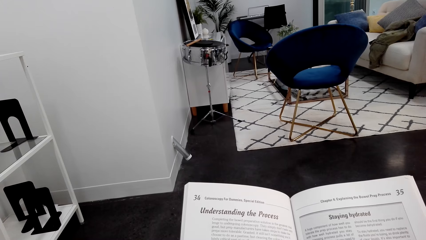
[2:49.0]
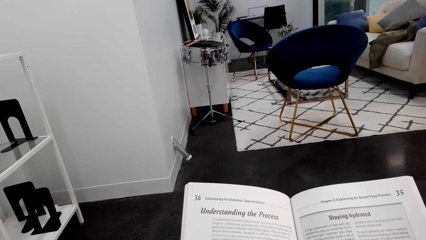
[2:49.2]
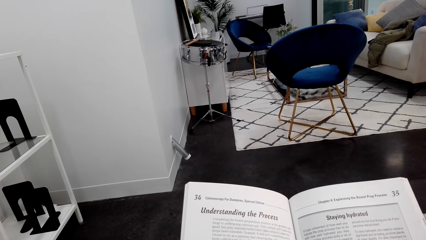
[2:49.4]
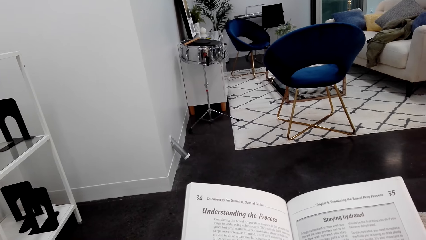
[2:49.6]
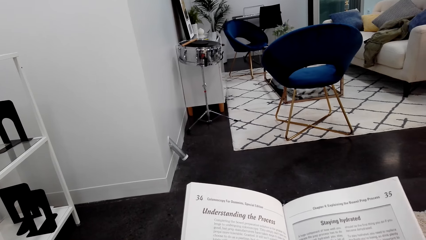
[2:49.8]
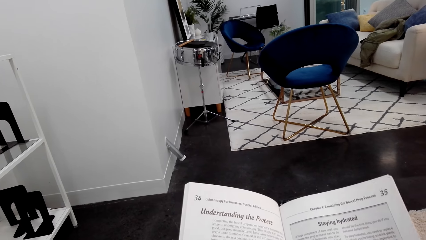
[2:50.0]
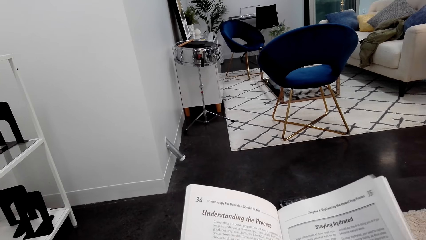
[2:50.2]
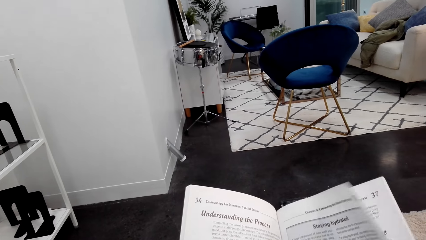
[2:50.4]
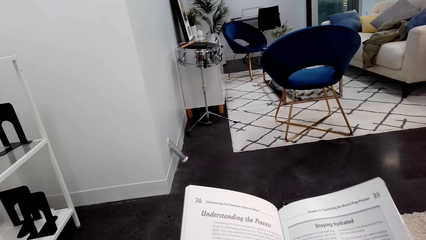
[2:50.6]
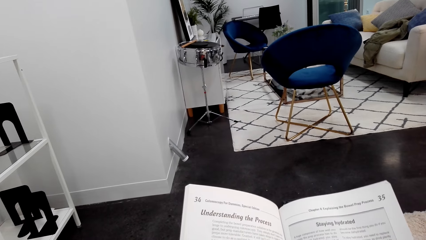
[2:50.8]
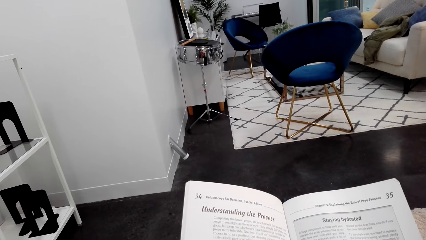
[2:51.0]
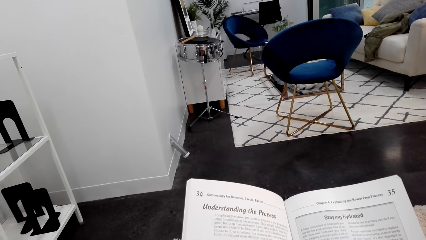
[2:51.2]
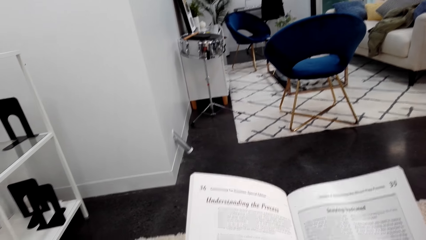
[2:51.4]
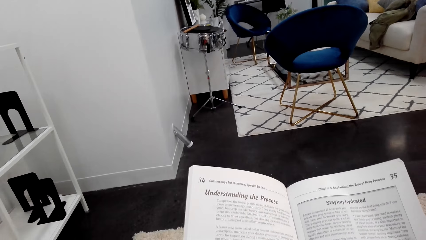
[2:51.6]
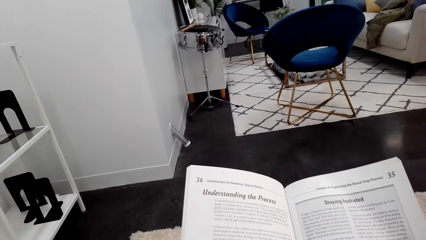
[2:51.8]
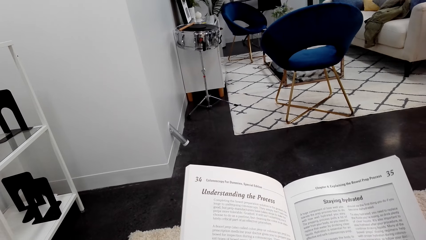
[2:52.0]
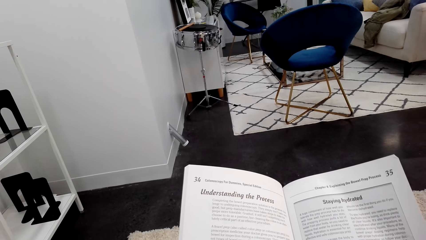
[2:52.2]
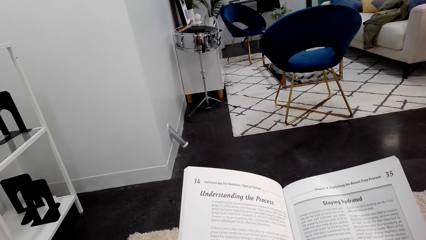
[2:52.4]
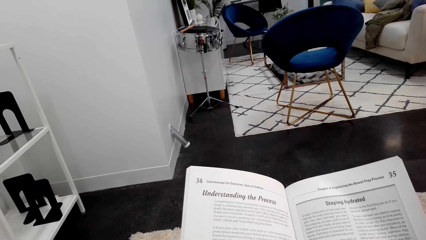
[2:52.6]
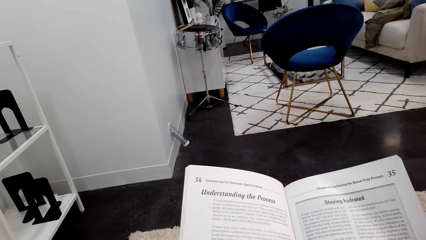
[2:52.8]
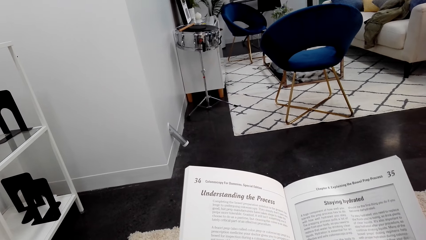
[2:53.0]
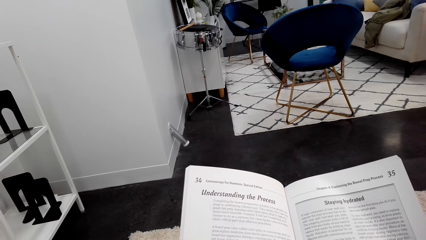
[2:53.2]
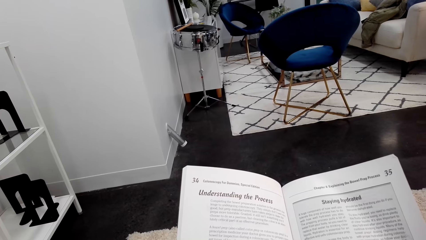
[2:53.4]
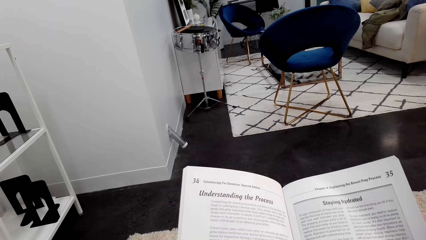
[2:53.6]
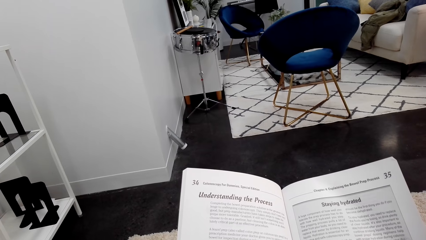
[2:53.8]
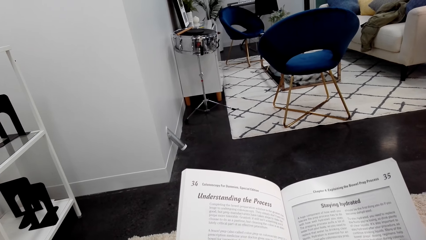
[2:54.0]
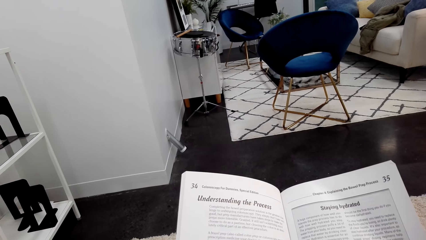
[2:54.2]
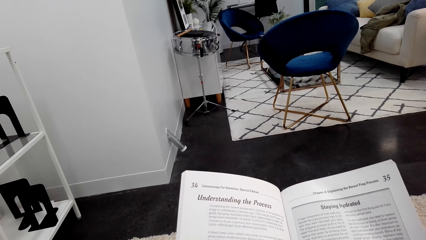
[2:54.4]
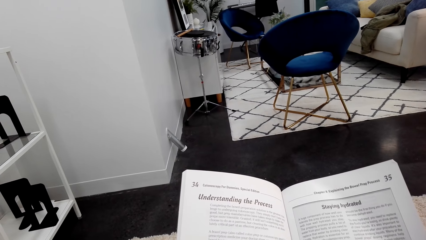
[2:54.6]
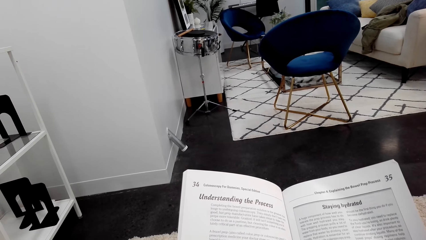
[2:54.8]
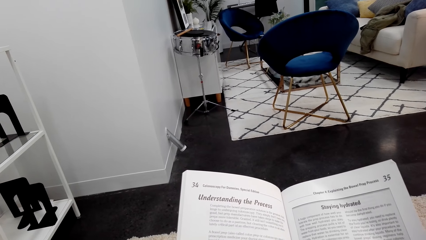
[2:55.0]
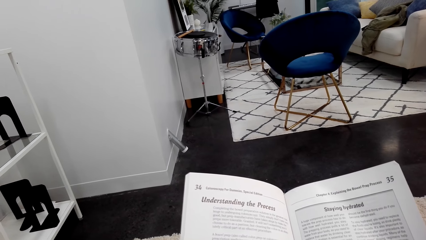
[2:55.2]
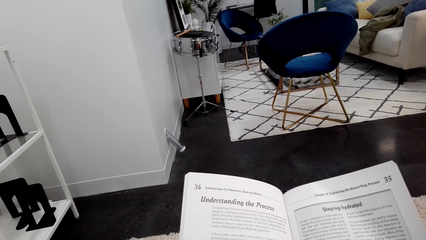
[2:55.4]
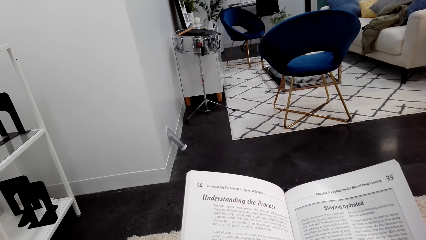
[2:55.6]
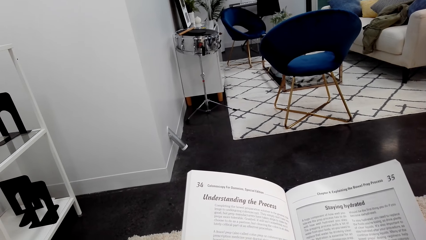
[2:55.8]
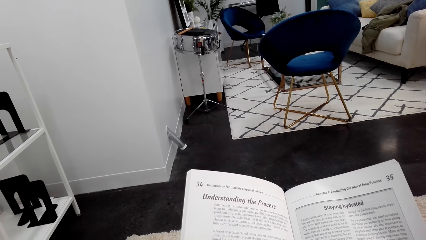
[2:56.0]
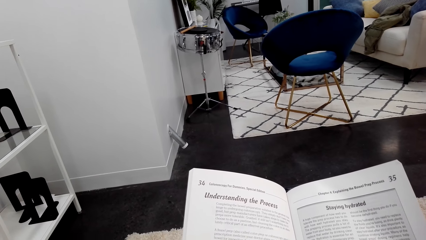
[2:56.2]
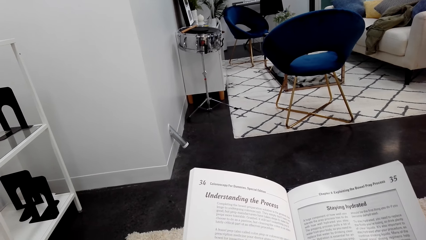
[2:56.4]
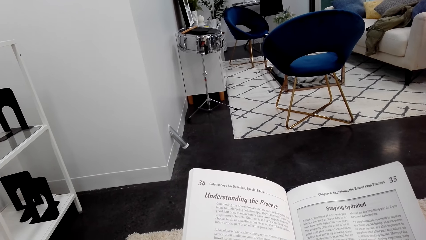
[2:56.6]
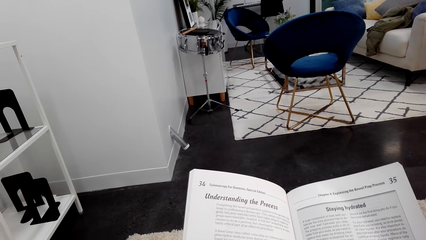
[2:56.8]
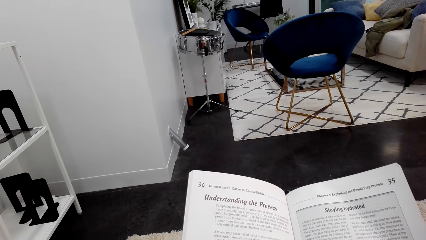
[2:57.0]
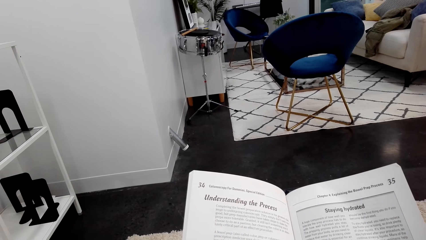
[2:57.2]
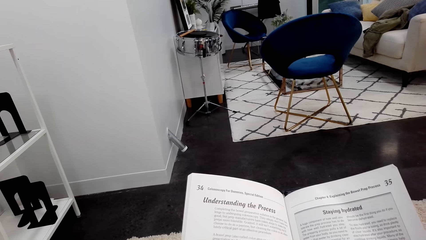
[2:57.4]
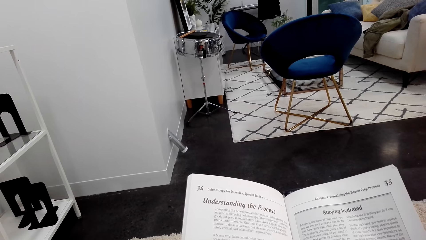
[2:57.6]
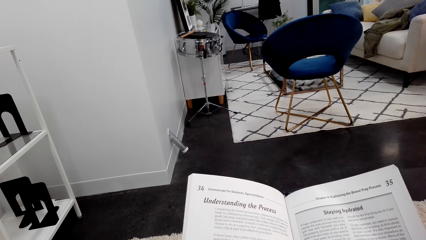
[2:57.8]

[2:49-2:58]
The camera wearer turns around. They hold a book.

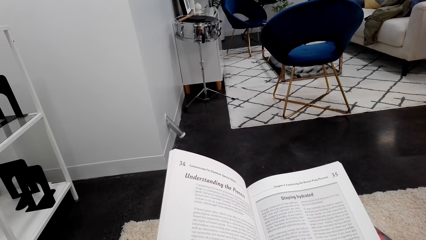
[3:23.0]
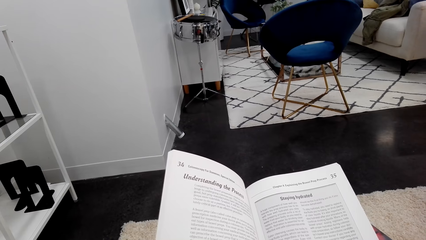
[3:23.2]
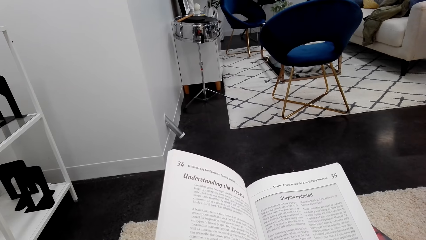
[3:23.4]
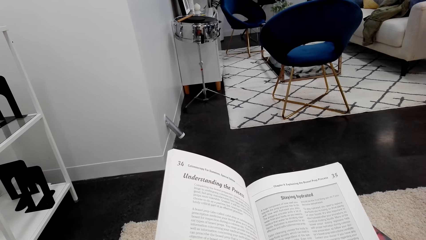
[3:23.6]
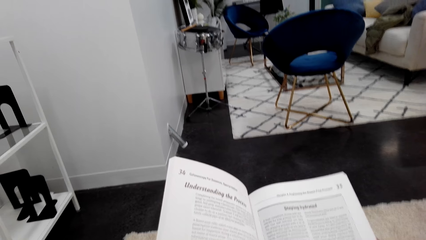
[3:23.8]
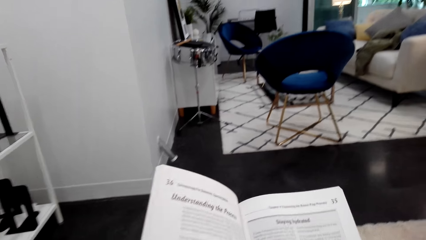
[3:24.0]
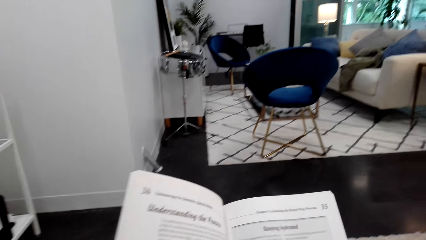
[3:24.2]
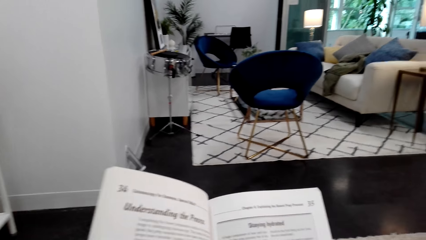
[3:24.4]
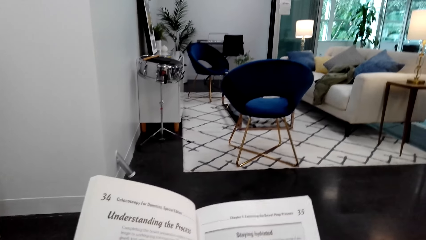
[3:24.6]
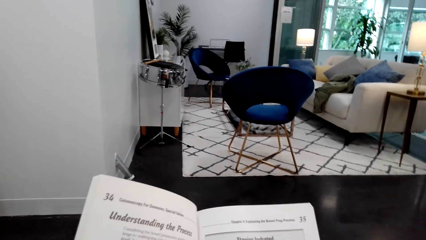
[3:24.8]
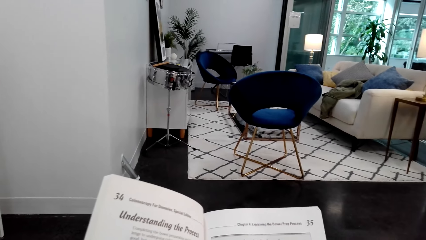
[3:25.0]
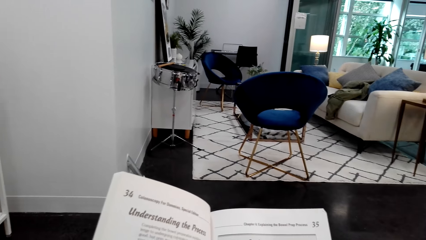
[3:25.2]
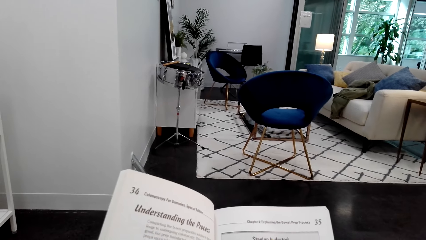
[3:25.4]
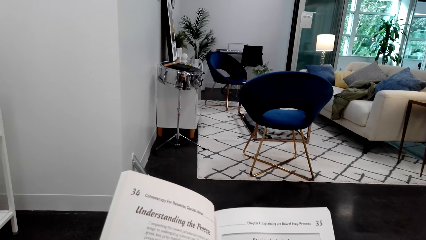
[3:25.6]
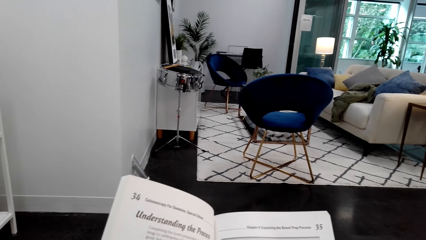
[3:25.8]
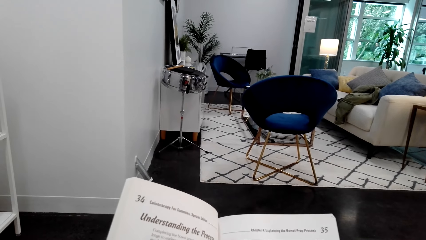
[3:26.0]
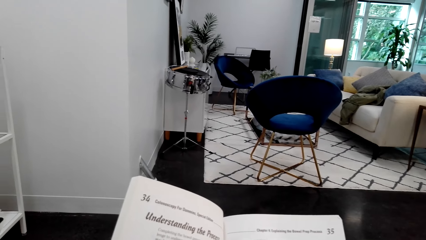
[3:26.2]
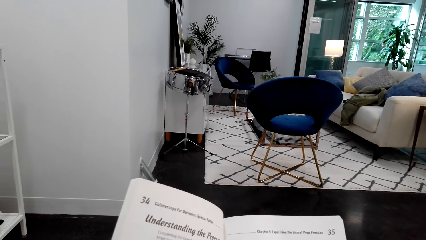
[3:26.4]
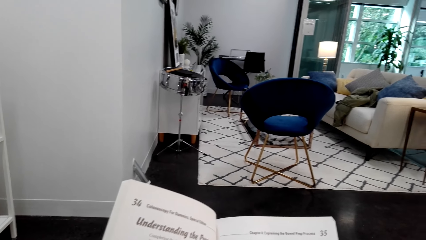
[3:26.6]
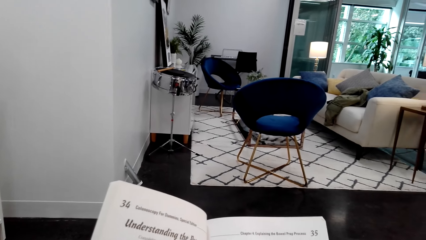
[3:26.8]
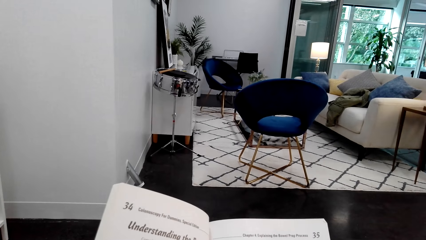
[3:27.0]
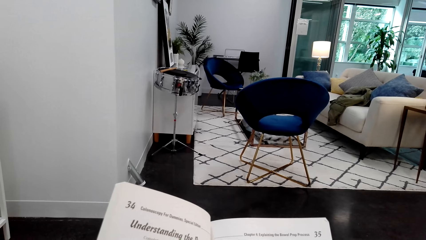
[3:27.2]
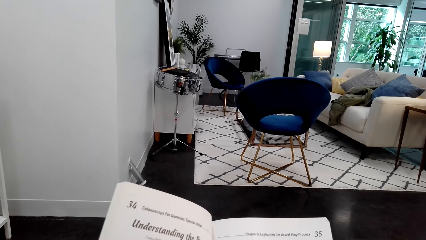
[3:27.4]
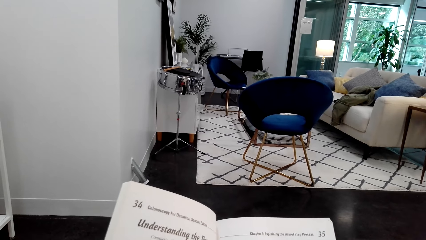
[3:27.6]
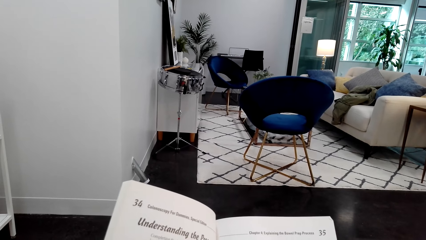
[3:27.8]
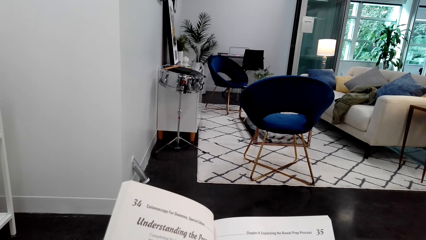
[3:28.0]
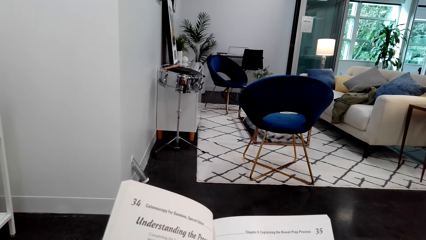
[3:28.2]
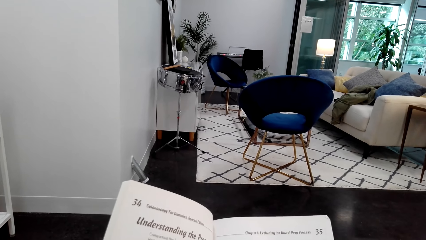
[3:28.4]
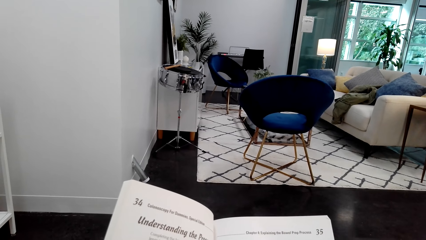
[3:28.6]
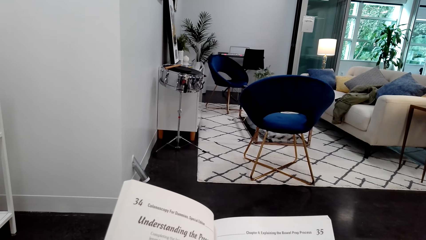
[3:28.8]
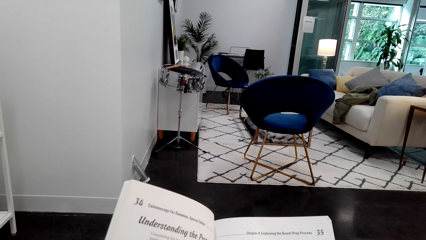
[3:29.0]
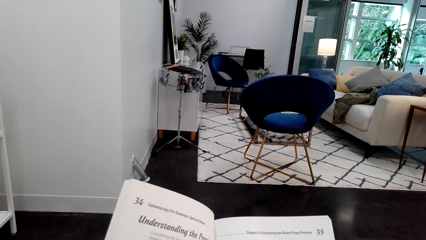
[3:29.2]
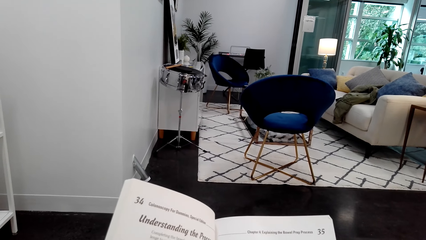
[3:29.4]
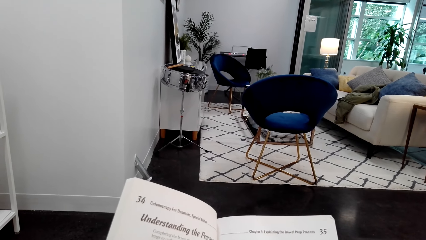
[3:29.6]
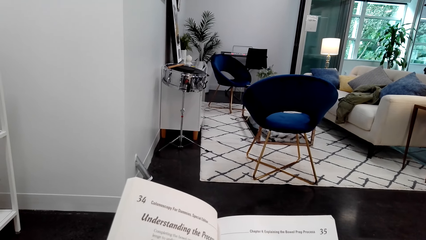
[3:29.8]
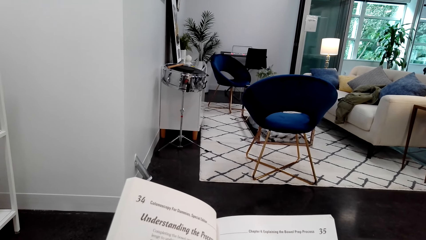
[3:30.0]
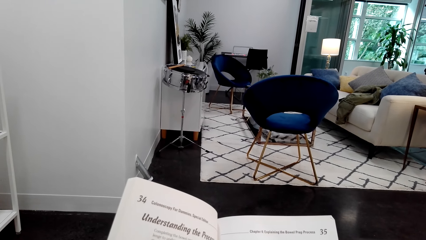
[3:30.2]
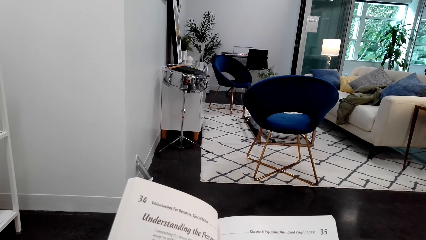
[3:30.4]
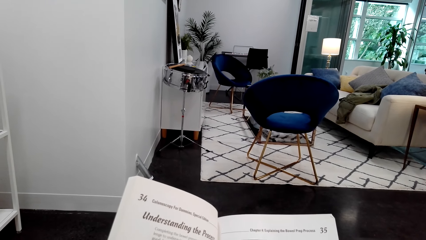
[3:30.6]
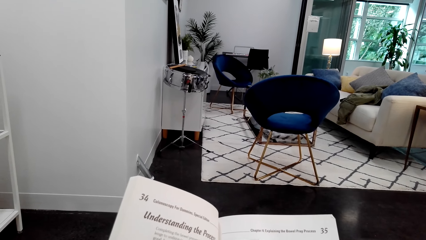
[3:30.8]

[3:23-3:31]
The camera wearer turns around. They hold a book.
